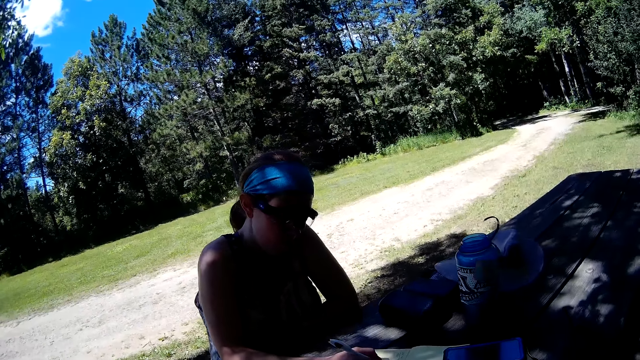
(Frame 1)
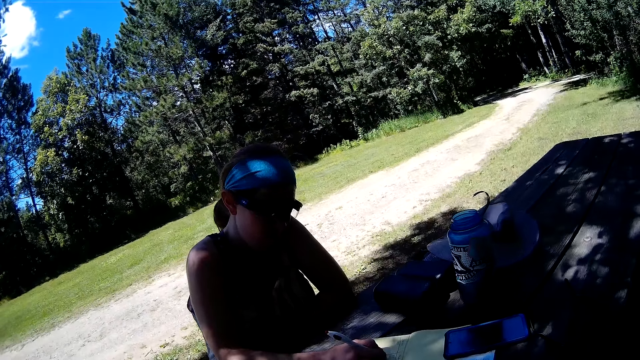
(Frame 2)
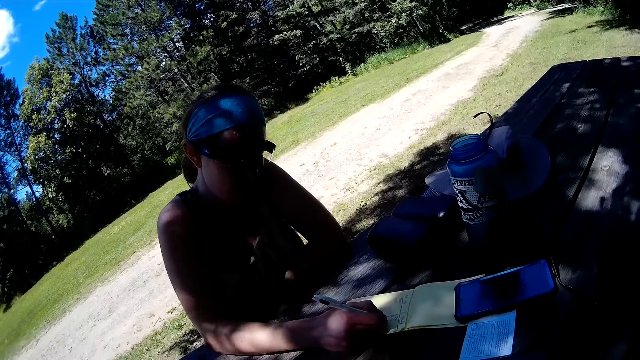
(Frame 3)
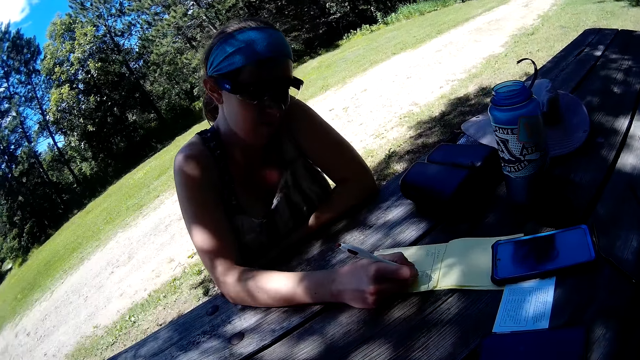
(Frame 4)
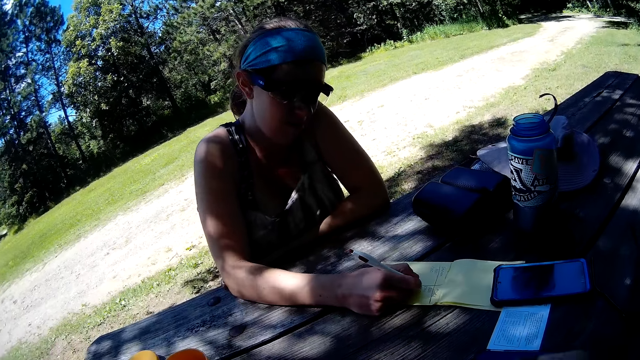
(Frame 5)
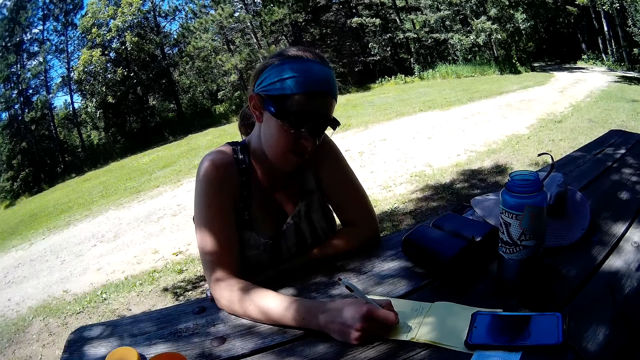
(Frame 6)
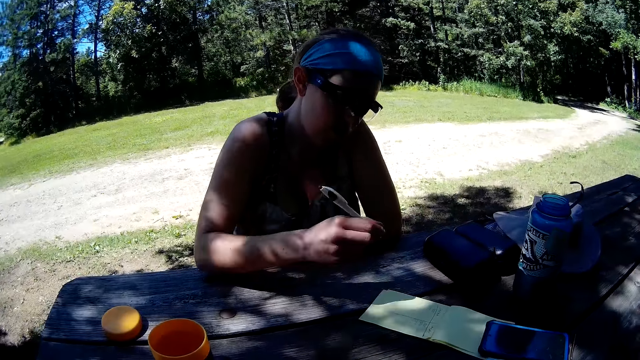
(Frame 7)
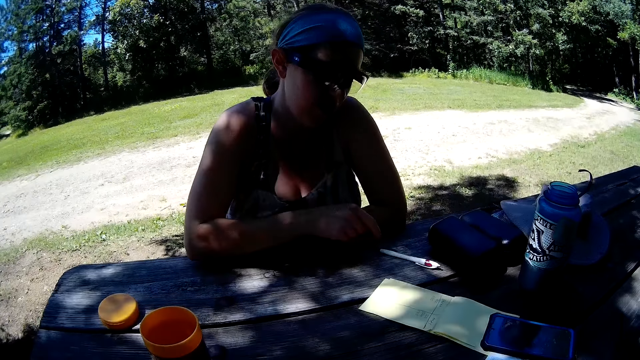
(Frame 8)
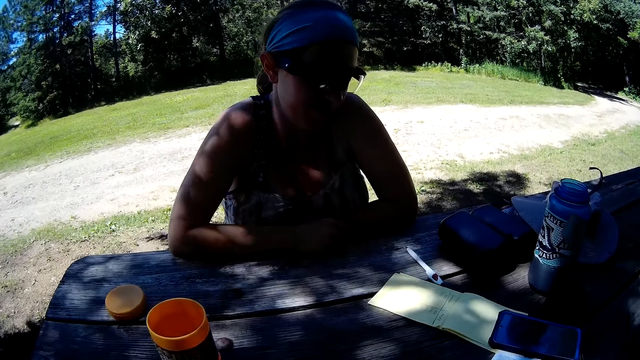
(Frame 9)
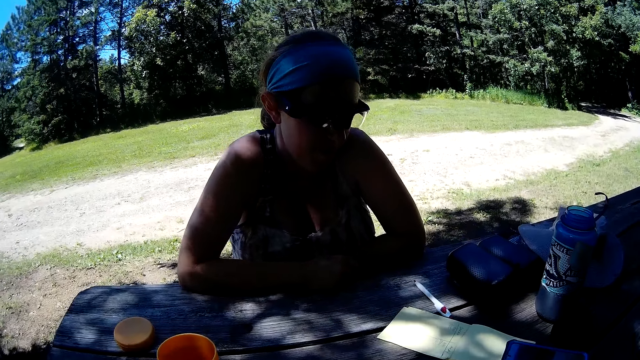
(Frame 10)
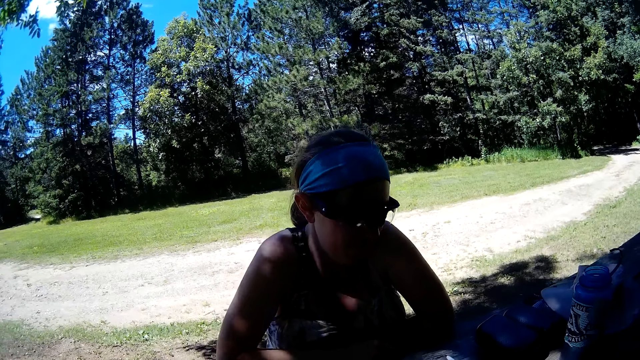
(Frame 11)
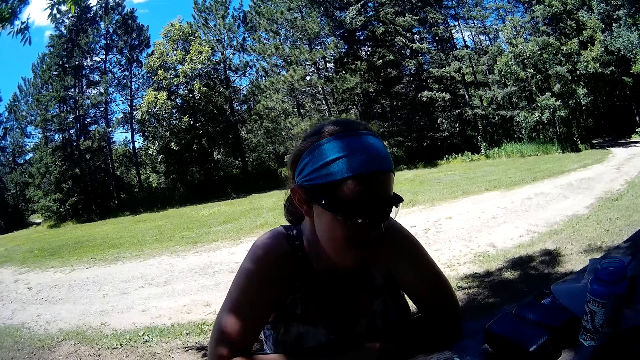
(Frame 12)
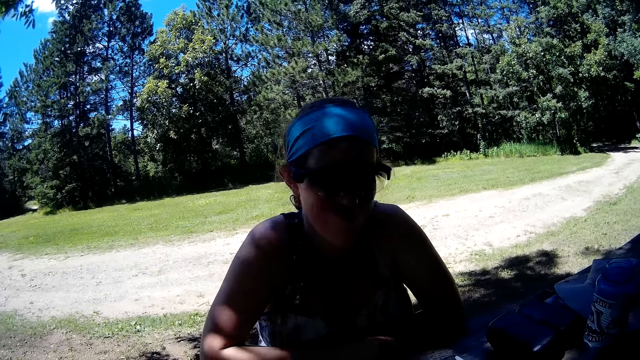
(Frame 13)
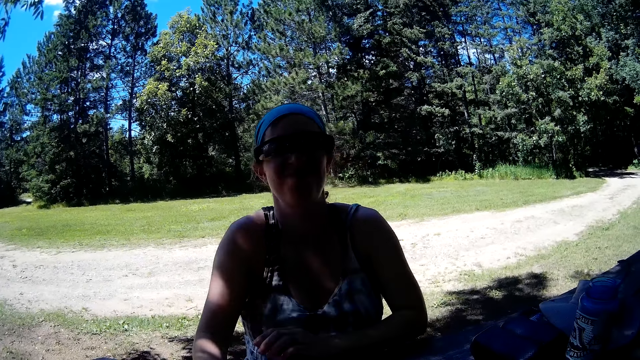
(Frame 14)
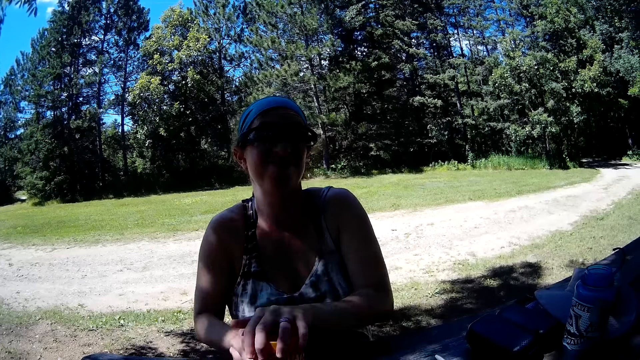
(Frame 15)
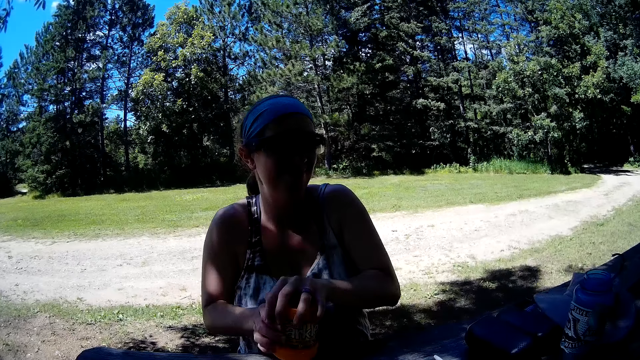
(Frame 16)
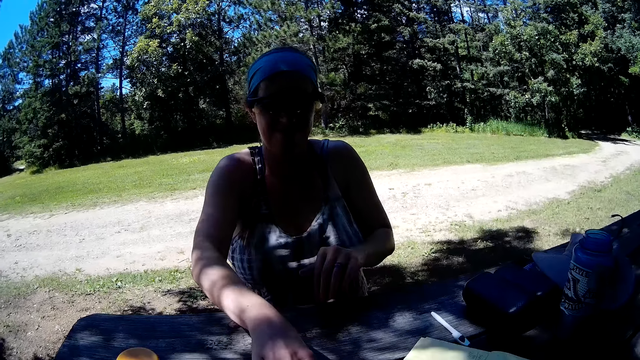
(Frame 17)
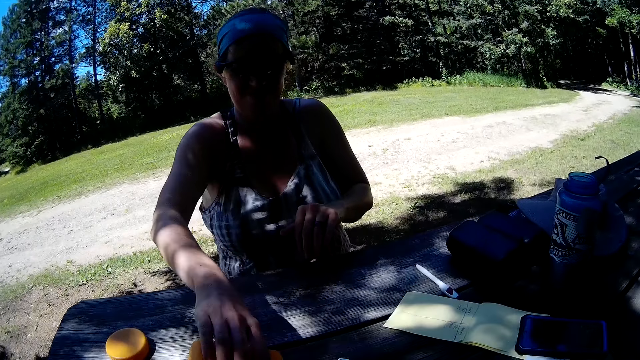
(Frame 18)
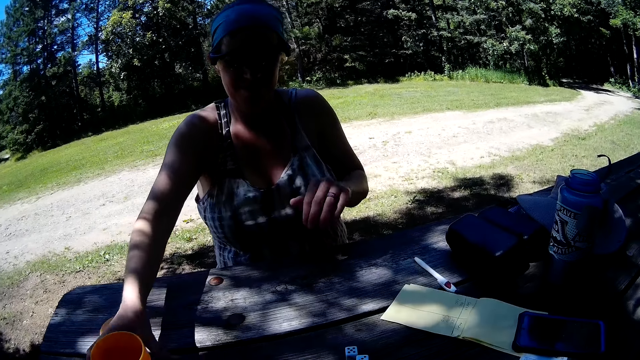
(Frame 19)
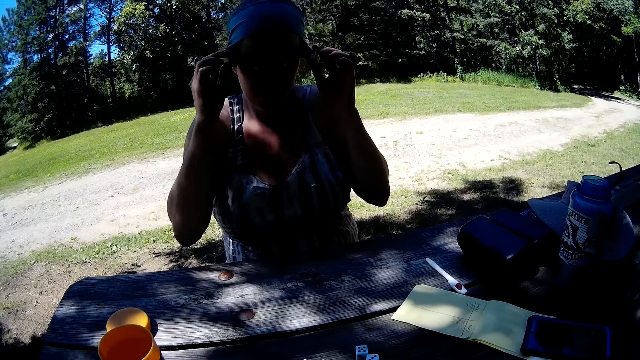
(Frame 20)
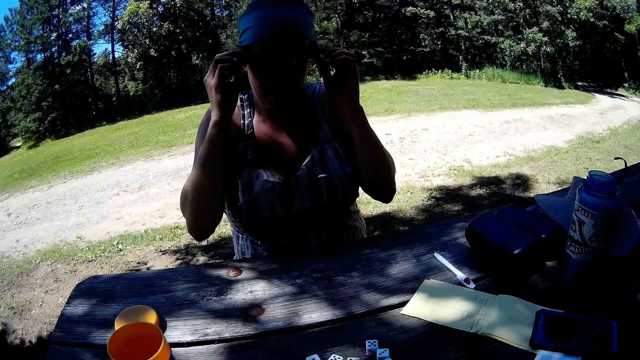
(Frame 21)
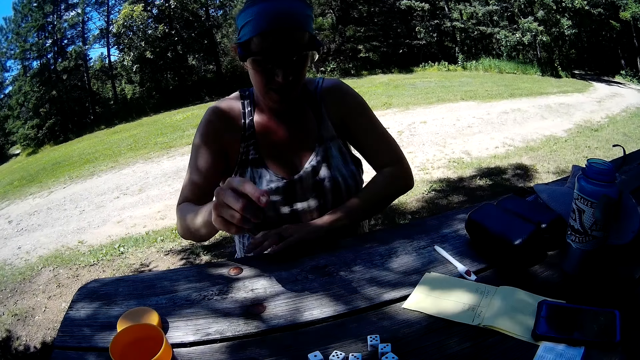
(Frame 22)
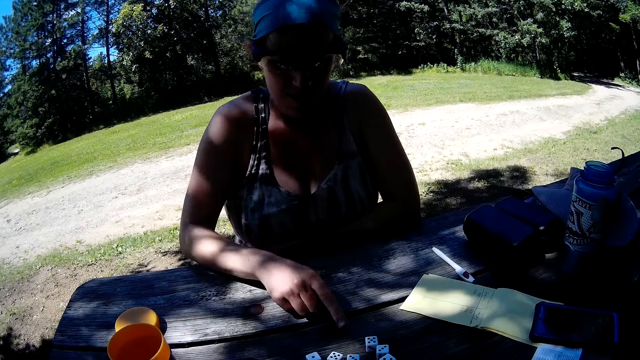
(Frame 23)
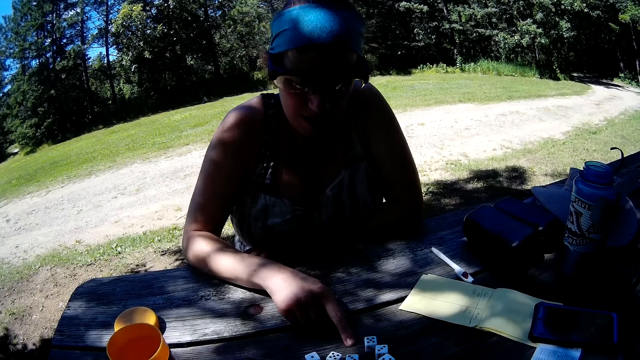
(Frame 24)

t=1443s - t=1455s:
The camera wearer looks around the area. A woman places the pen on the table. The camera wearer looks around the area. The woman shakes the container with the dice, pours the dice from the container on the table, and drops the container on the table. She adjusts her eyeglasses and holds her glasses.

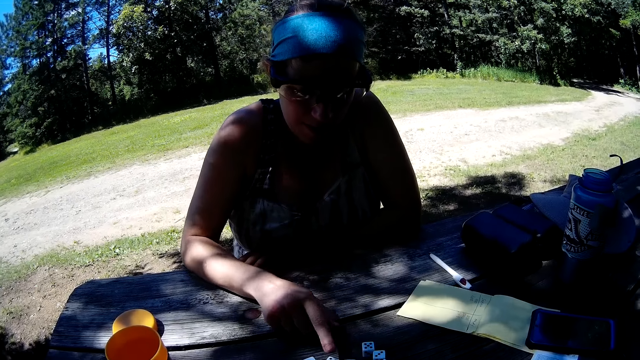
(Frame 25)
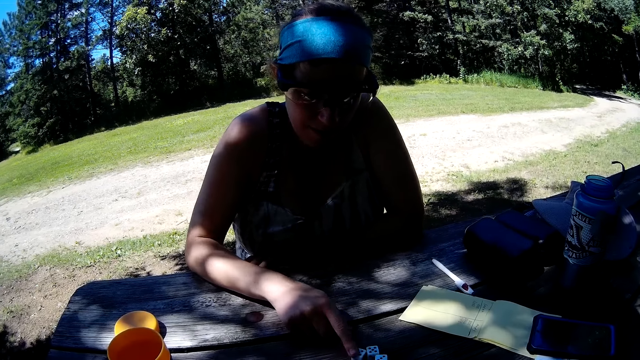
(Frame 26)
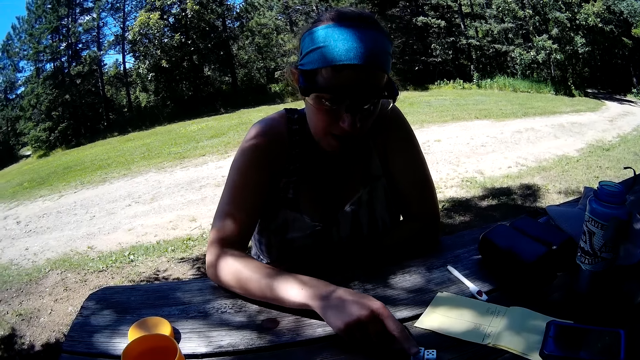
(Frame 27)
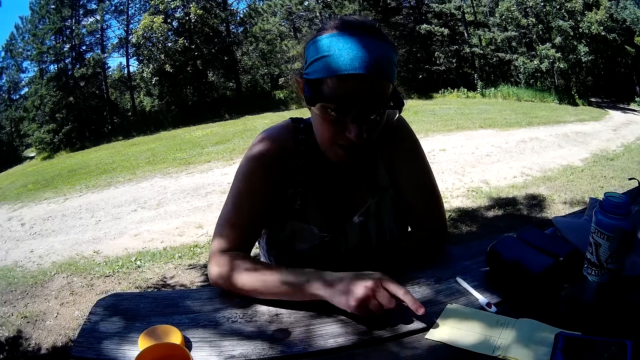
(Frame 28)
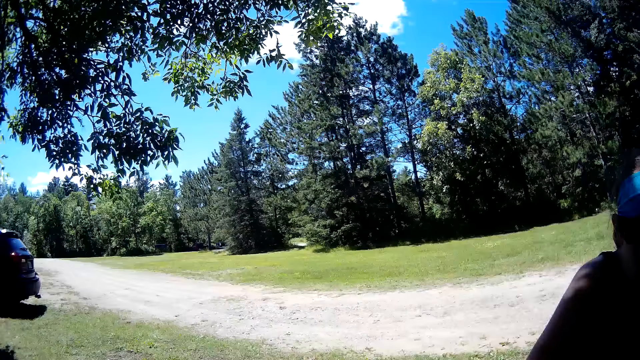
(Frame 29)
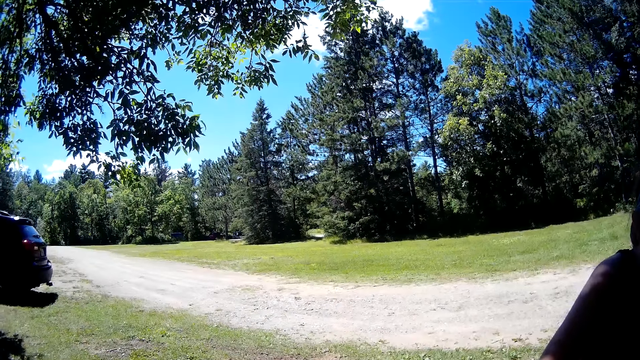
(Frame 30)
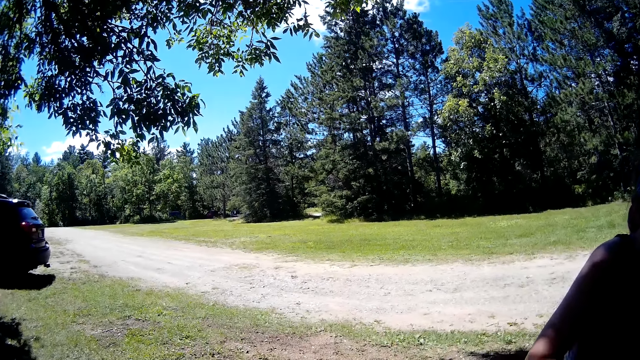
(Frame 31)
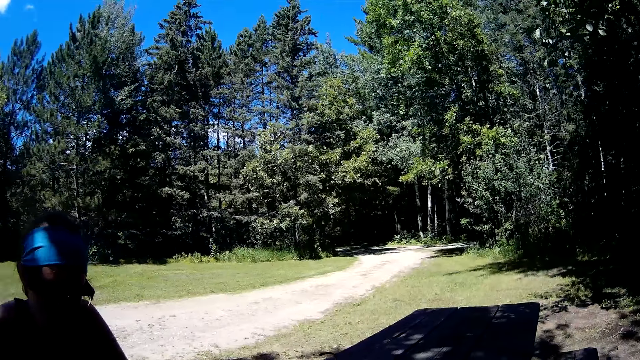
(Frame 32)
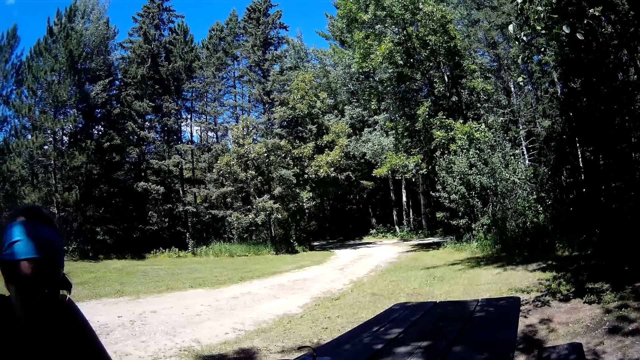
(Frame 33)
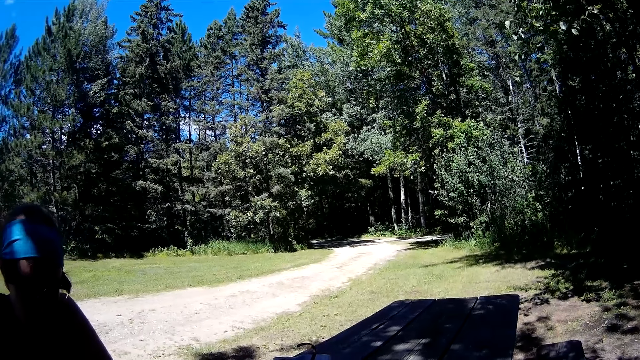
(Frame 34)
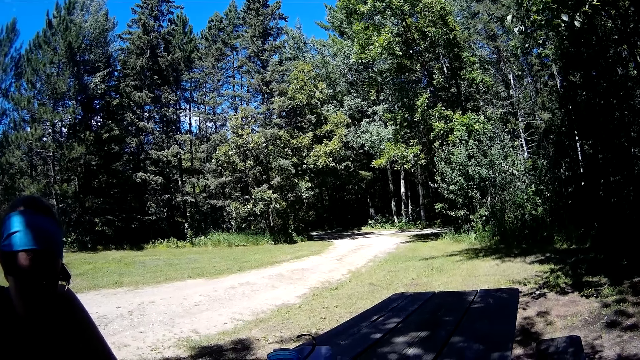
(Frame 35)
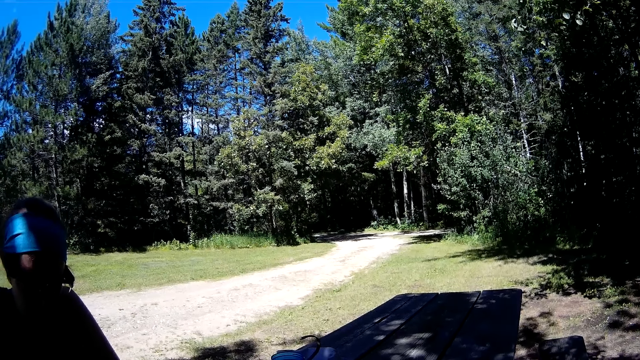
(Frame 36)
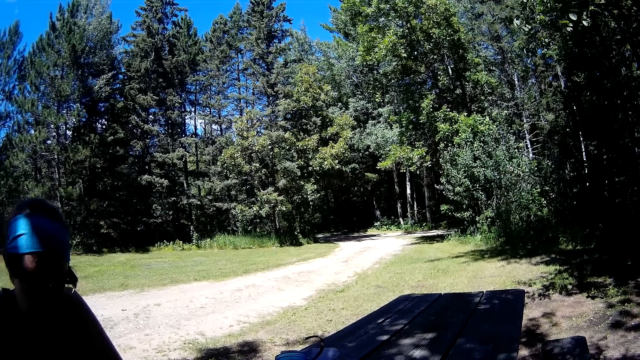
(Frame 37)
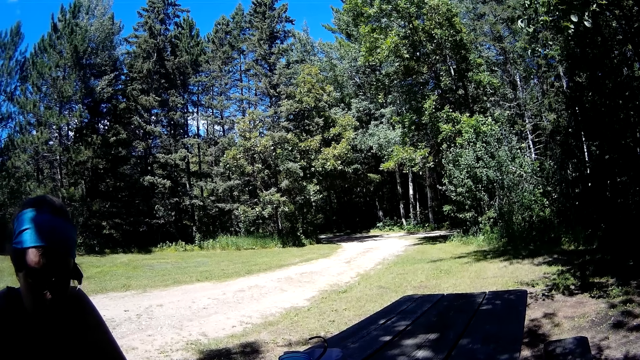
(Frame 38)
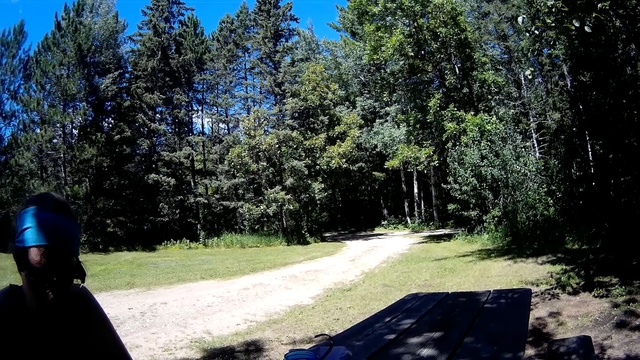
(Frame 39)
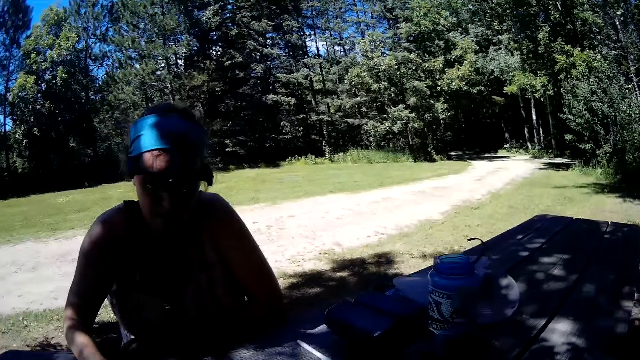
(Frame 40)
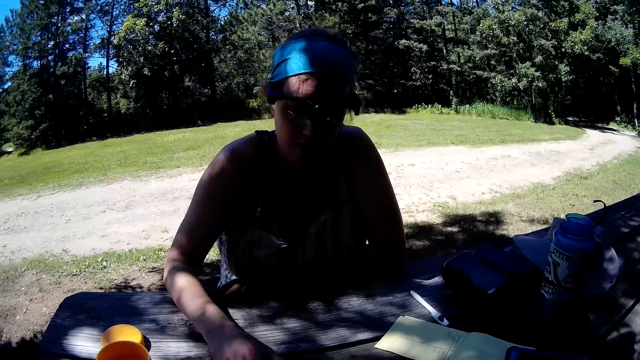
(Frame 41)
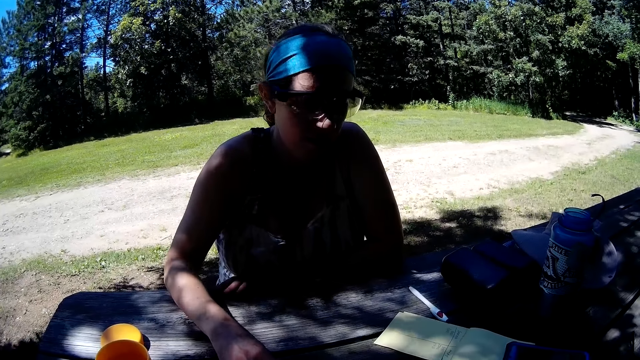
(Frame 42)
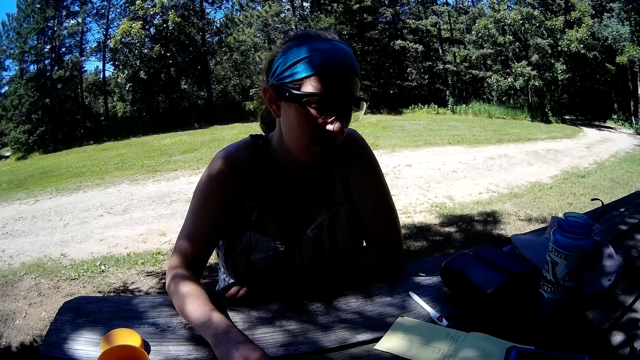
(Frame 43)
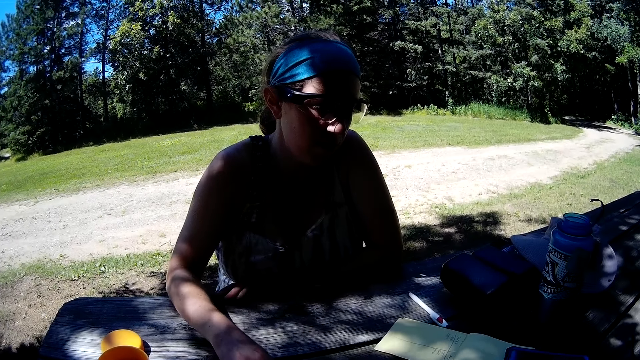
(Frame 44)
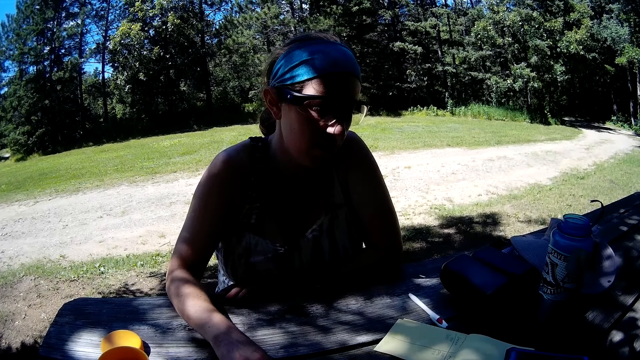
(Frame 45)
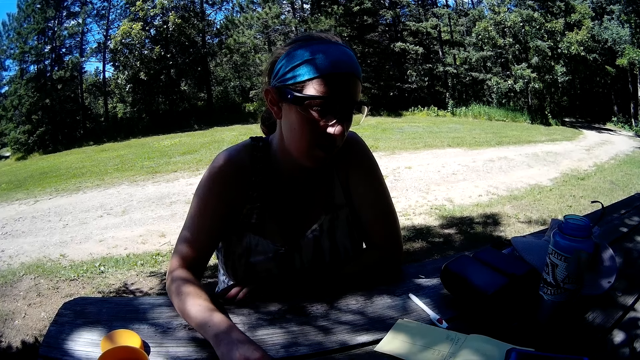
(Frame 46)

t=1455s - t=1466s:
The woman moves two dice on the table and moves her hand on the table. The camera wearer looks around the area.
